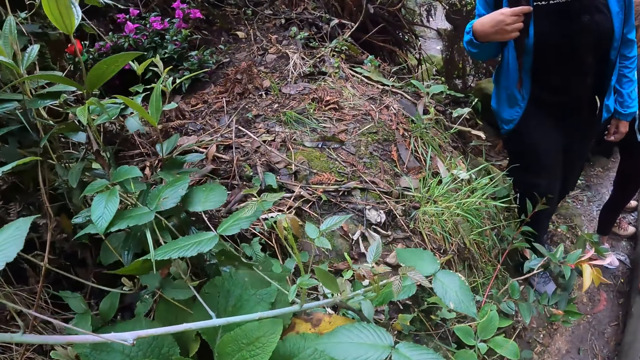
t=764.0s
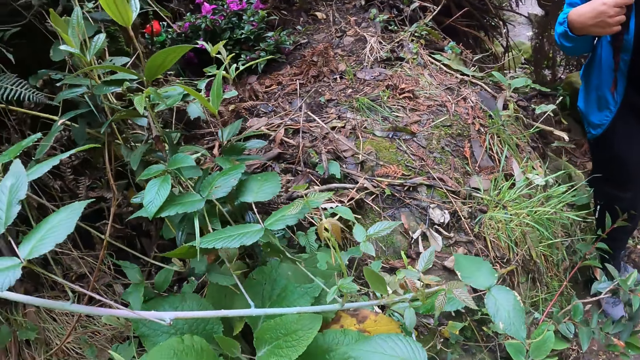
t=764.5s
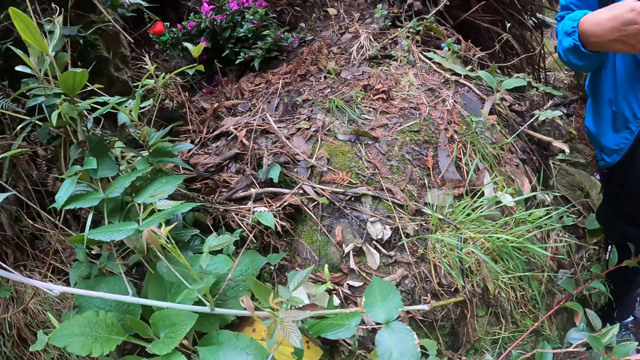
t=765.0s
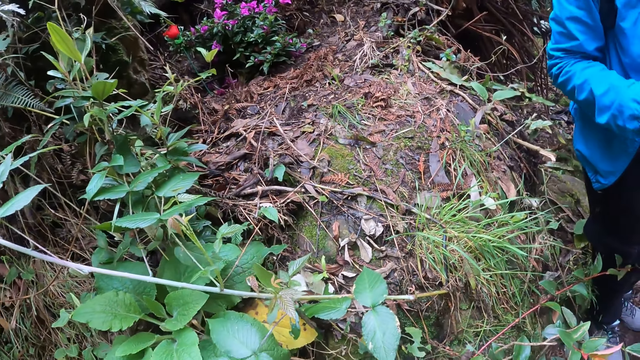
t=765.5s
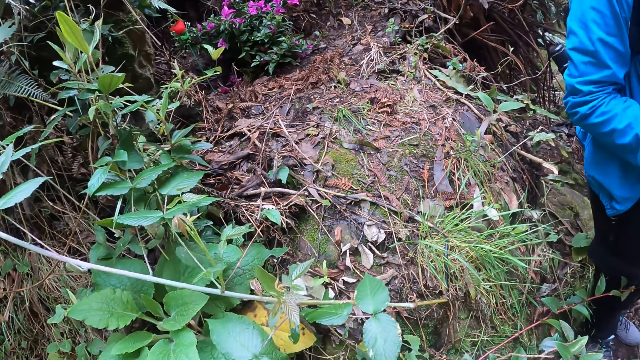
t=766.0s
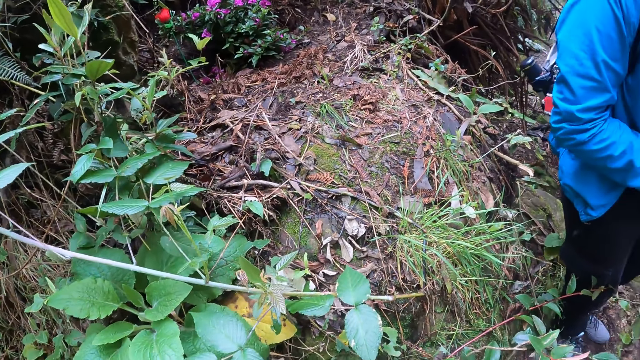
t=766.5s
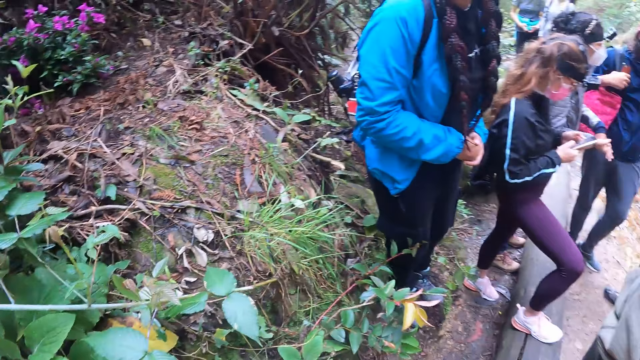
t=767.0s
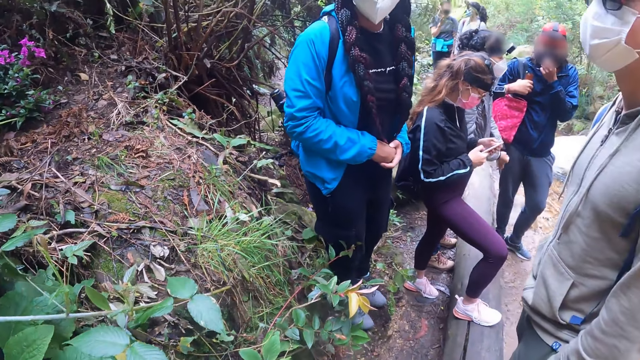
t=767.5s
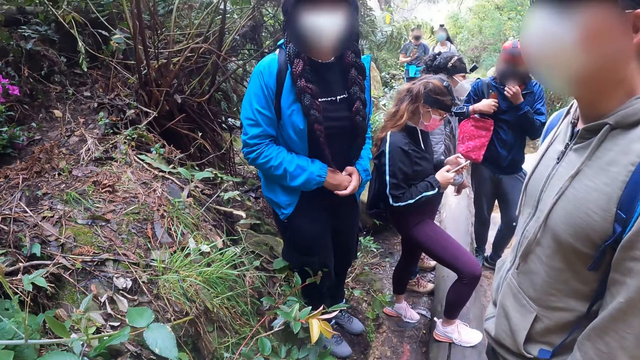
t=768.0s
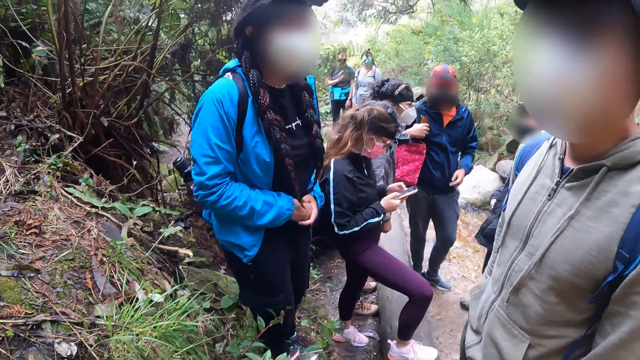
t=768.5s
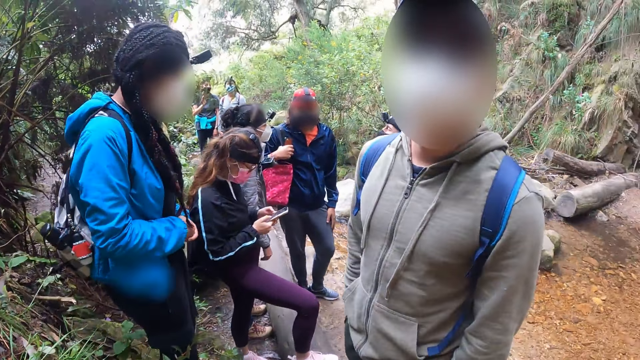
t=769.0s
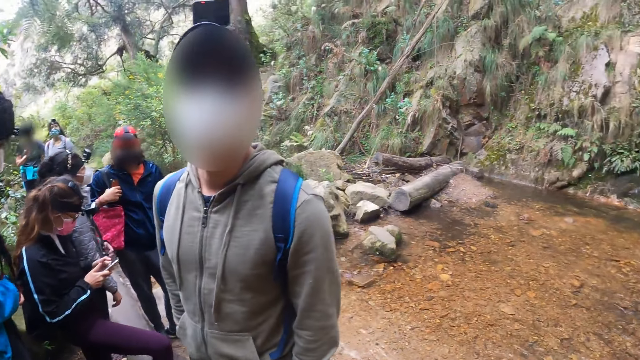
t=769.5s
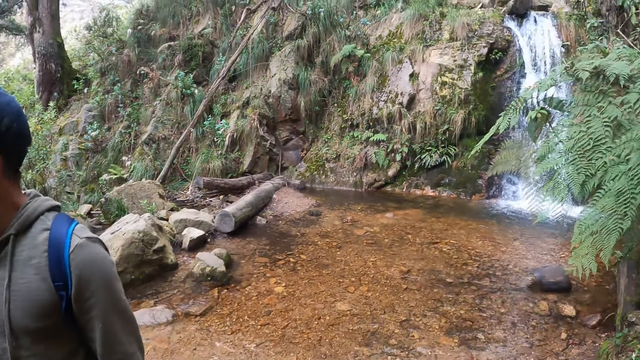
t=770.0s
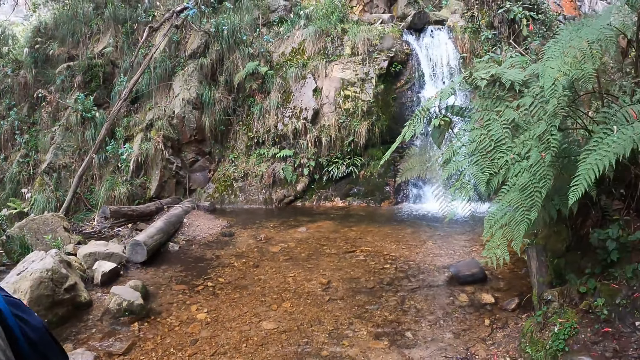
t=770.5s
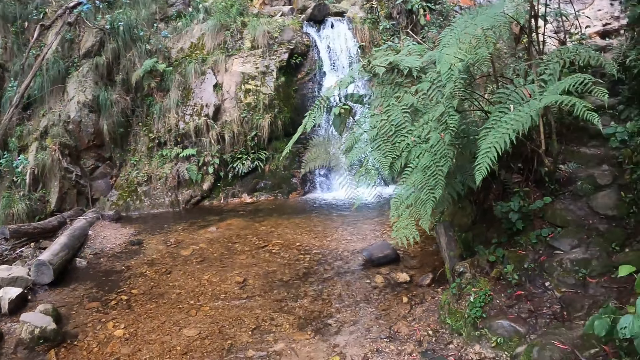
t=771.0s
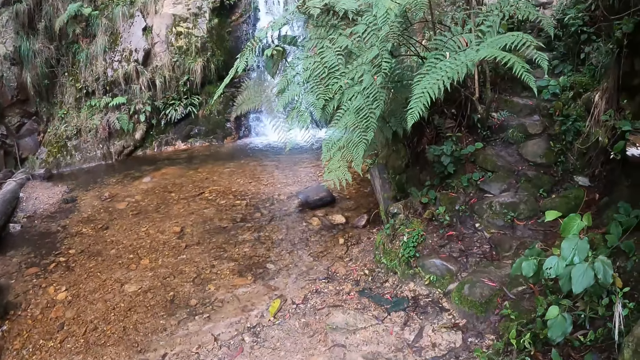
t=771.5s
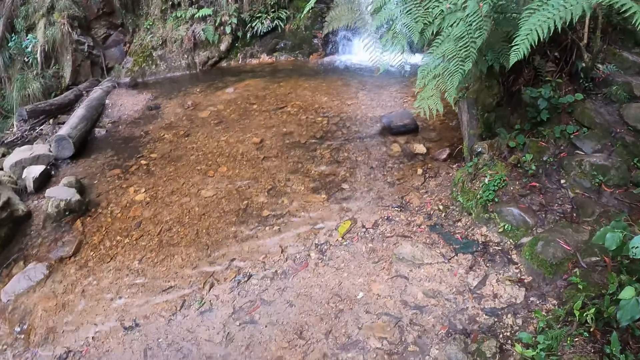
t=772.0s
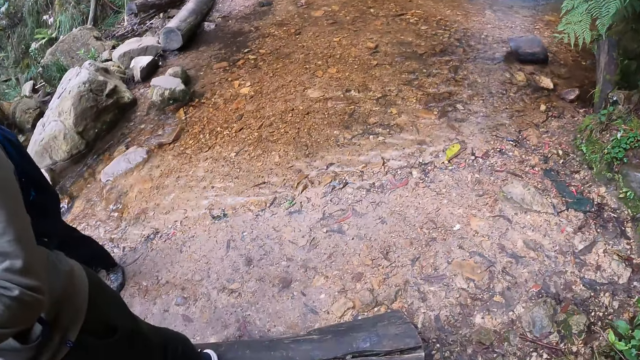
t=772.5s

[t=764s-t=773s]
The camera wearer looks at the plants.

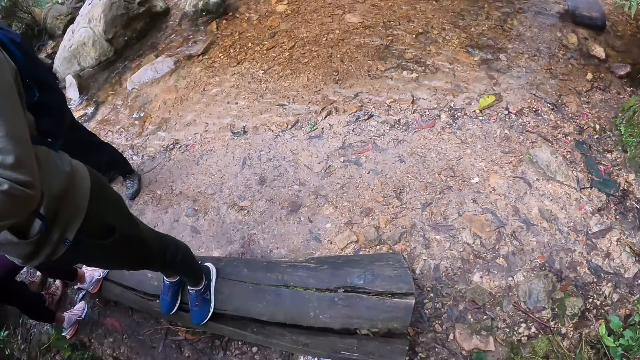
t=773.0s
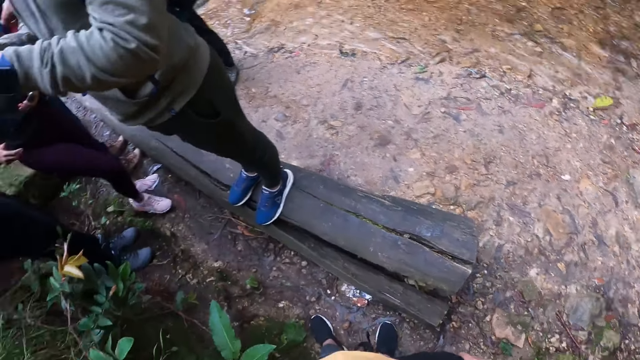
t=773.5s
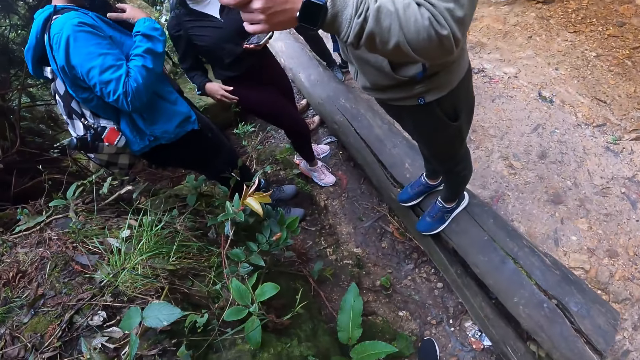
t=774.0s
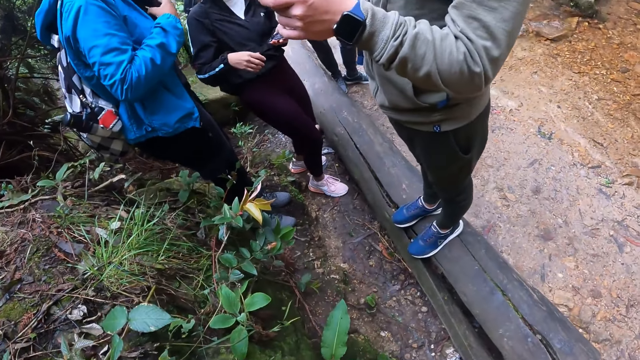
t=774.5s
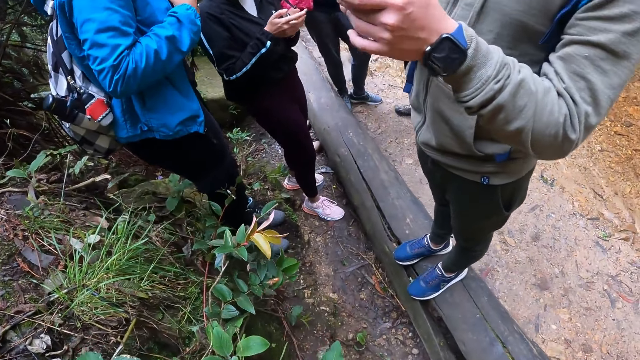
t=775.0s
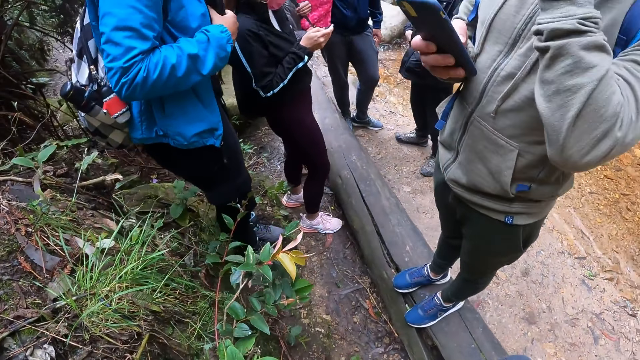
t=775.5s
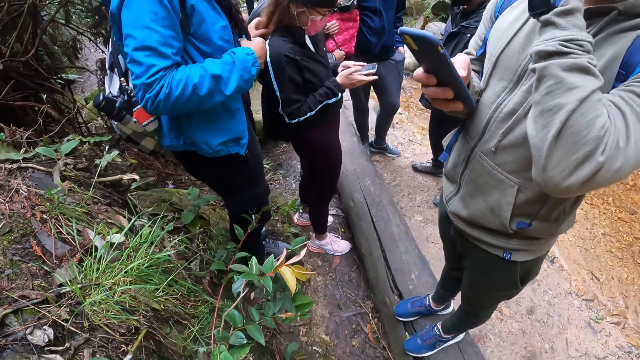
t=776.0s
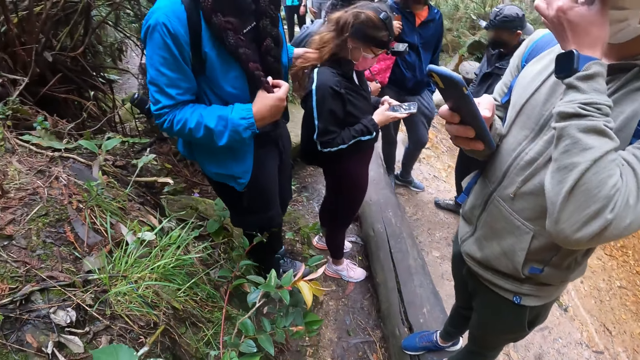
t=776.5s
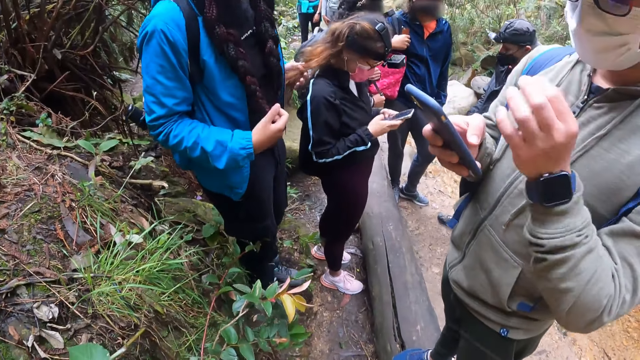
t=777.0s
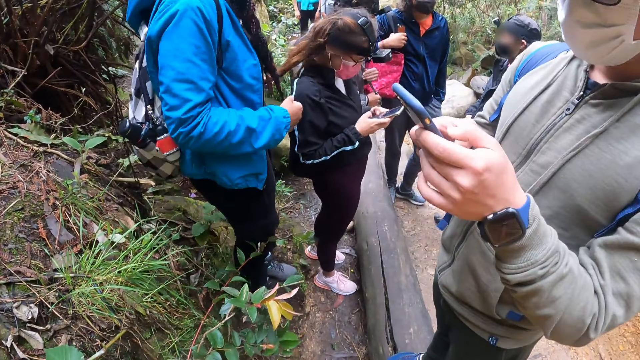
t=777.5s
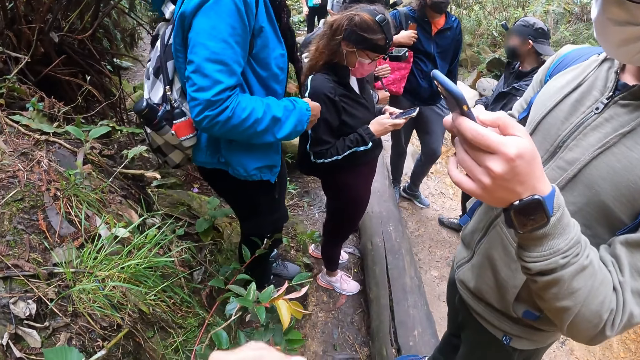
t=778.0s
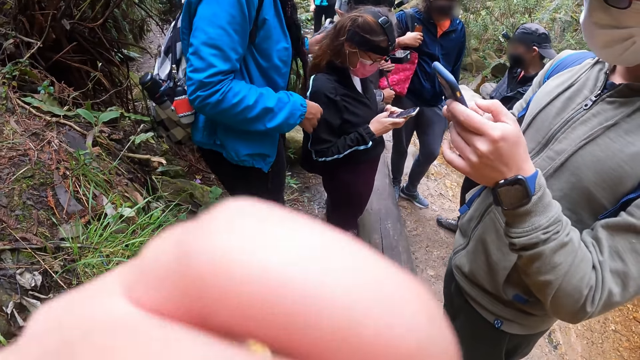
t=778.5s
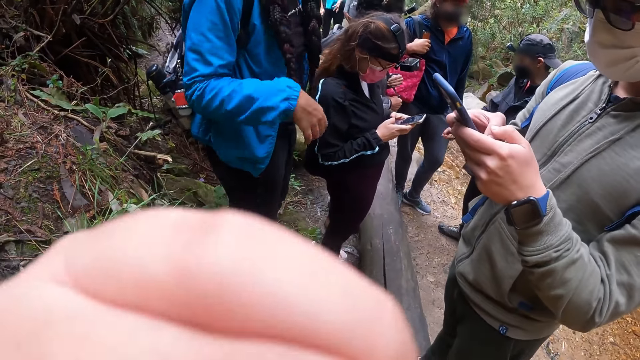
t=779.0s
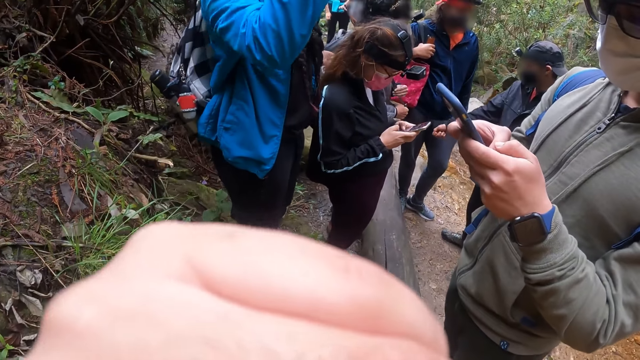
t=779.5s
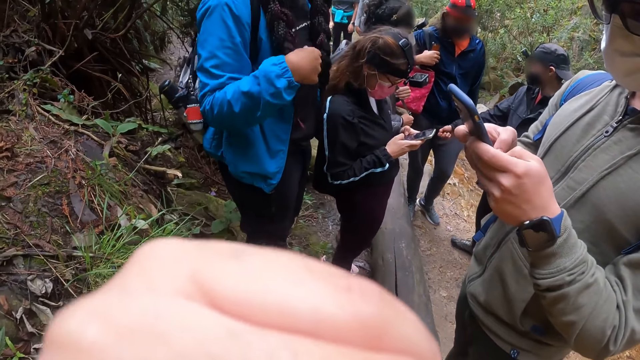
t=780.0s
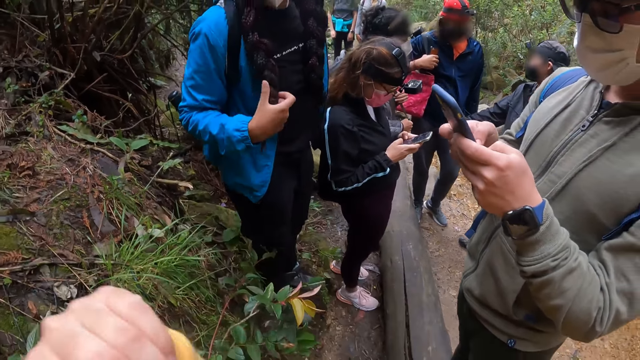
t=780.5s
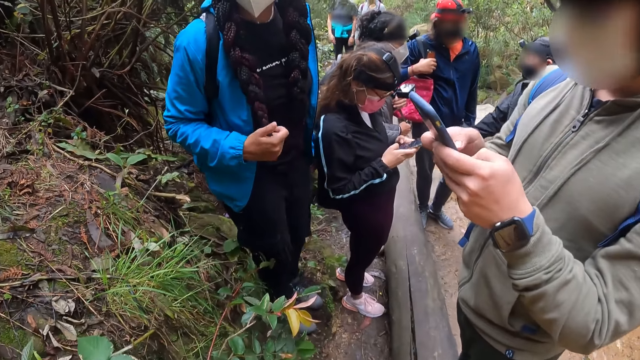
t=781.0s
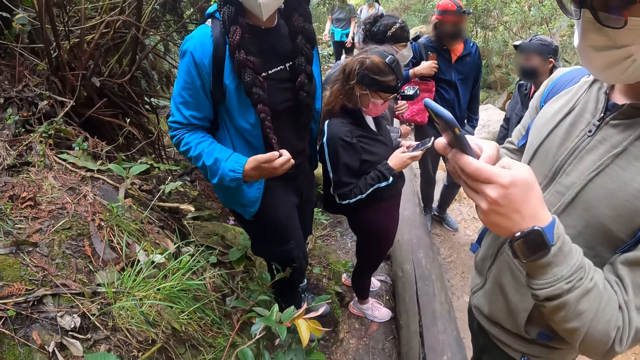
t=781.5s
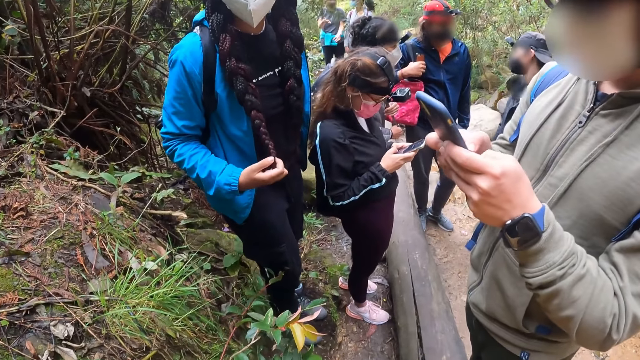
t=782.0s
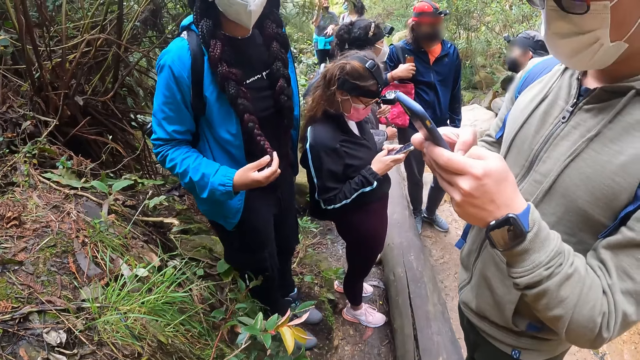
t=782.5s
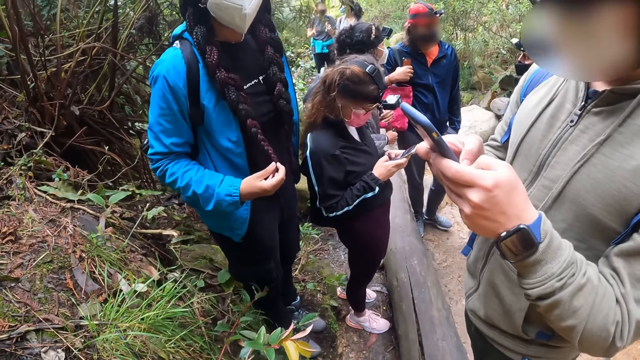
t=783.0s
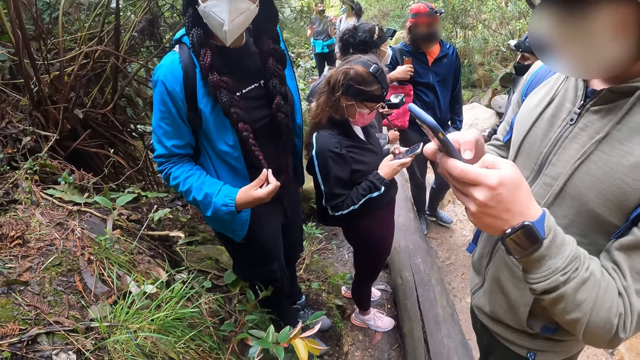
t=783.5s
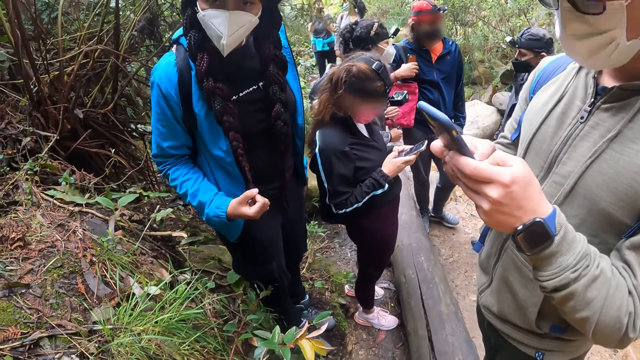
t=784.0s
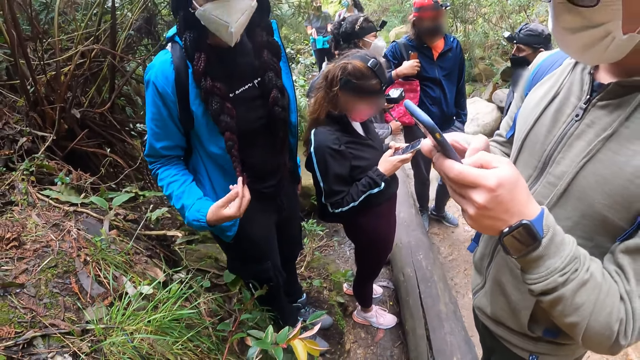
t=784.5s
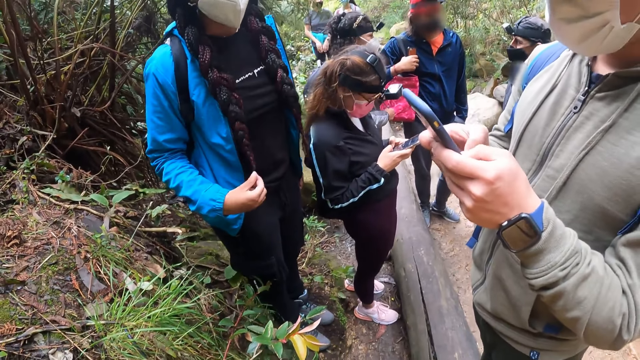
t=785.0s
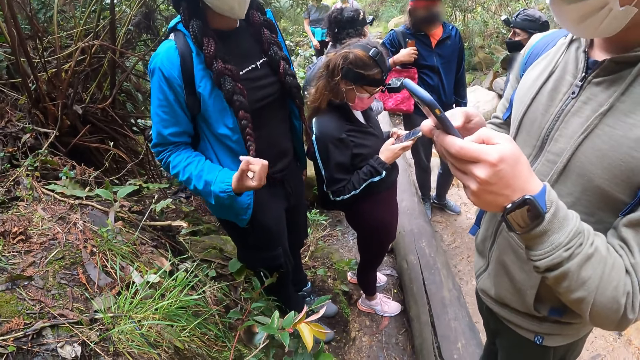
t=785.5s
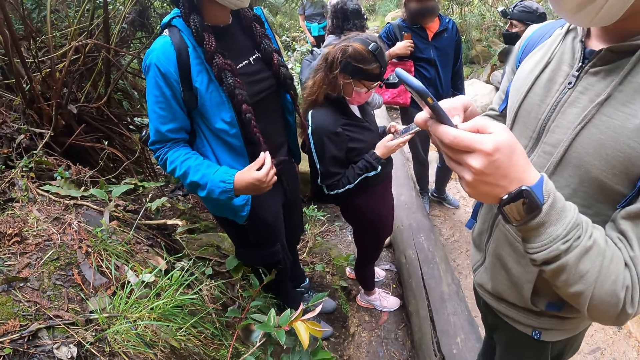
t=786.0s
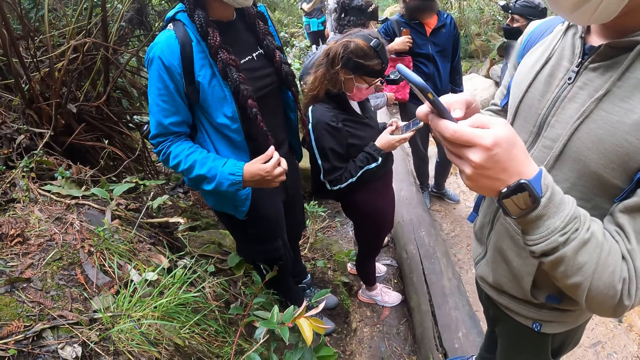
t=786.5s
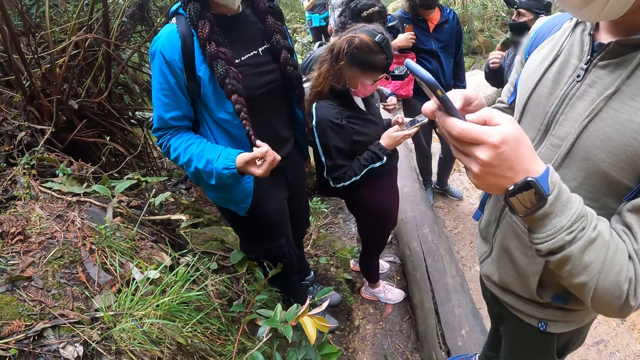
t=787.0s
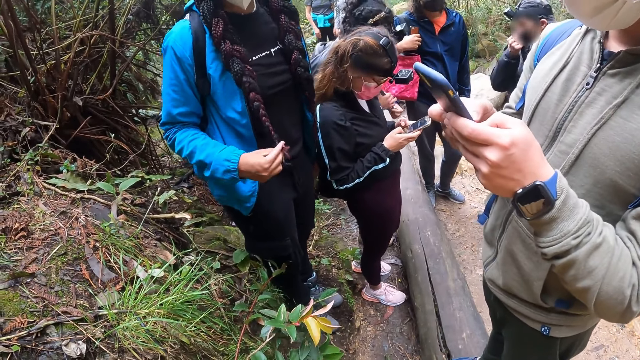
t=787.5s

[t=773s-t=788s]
A woman operates her phone with her hands. A man operates his phone with his hands. Another man interacts with a third man and another woman. A person holds the hair of another person. The camera wearer interacts with a third woman. She touches her face with her left hand. A third person holds the phone with both hands. The third woman dances. The person whose hair was held operates the phone with both hands.
